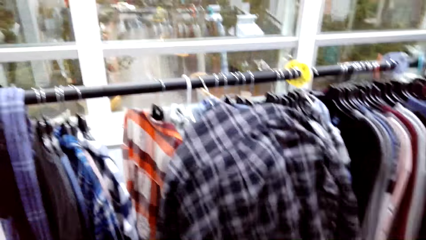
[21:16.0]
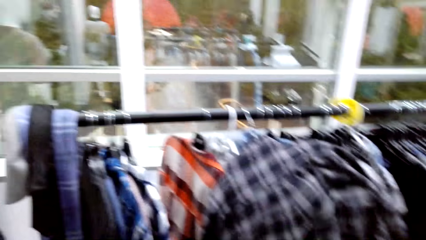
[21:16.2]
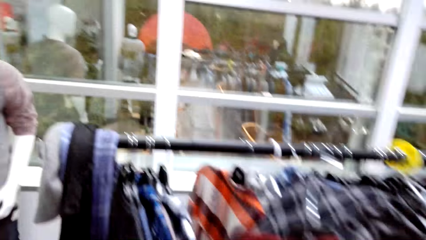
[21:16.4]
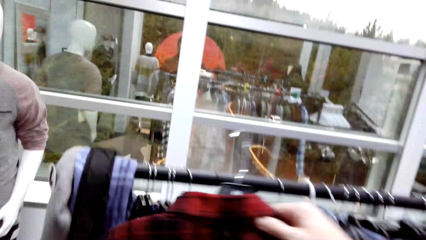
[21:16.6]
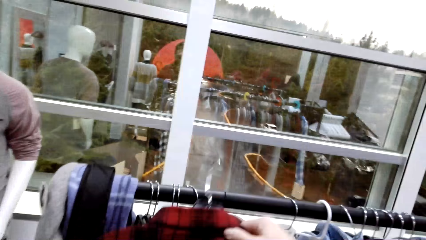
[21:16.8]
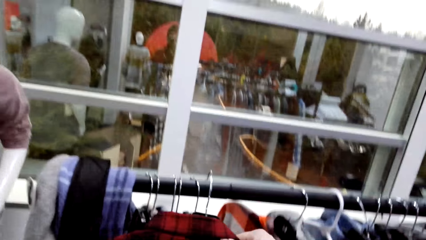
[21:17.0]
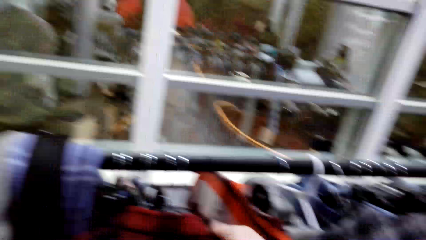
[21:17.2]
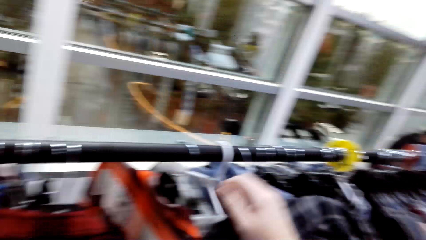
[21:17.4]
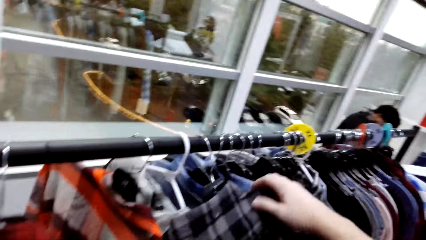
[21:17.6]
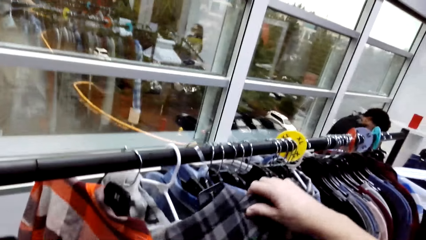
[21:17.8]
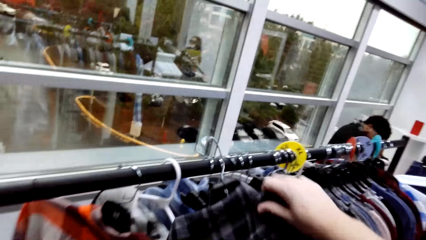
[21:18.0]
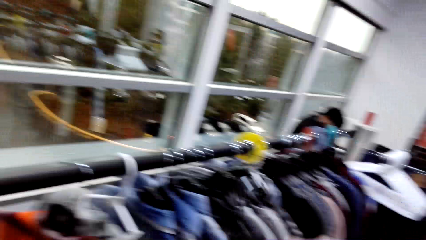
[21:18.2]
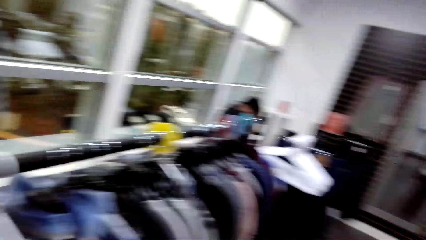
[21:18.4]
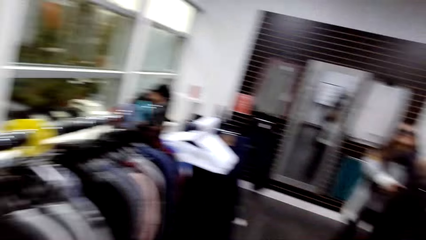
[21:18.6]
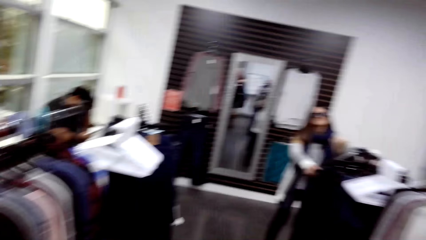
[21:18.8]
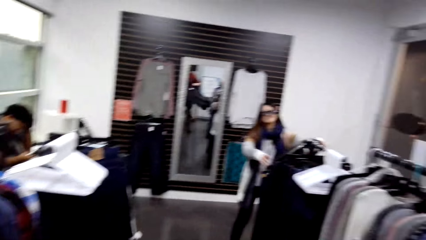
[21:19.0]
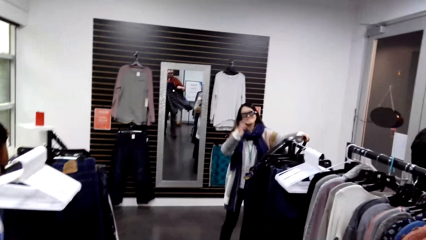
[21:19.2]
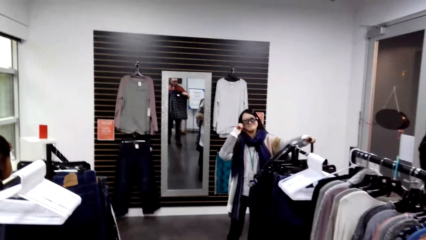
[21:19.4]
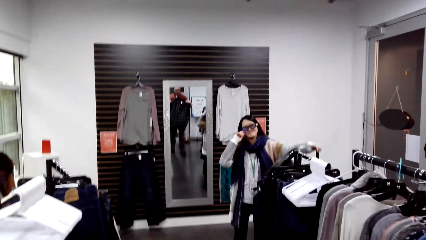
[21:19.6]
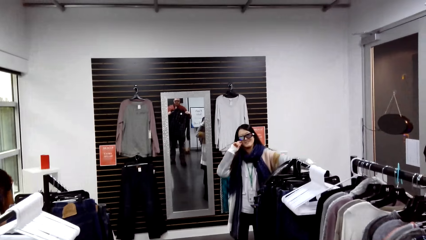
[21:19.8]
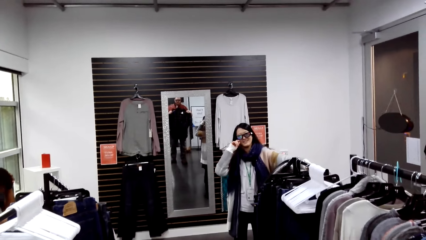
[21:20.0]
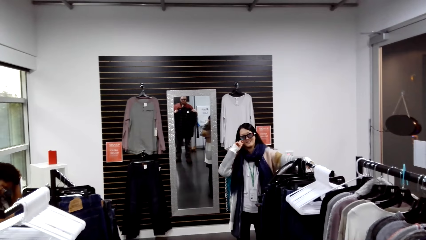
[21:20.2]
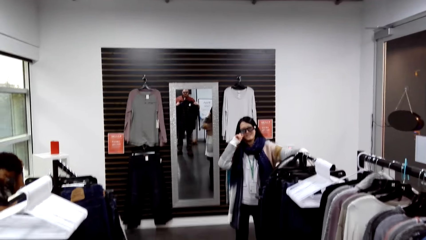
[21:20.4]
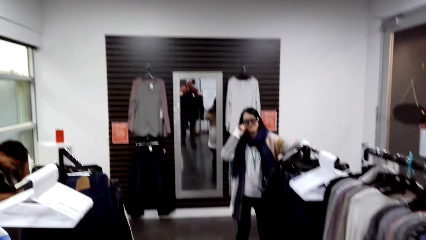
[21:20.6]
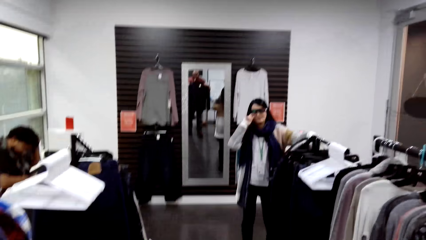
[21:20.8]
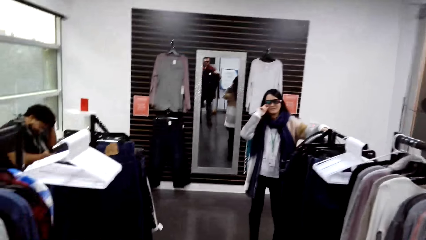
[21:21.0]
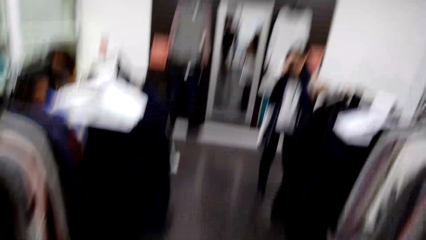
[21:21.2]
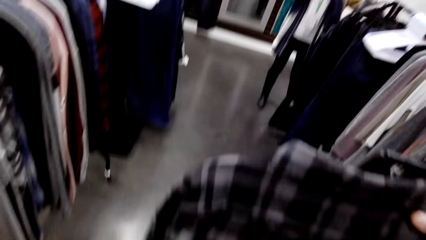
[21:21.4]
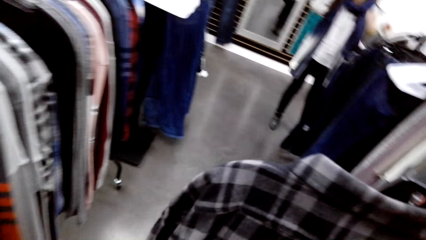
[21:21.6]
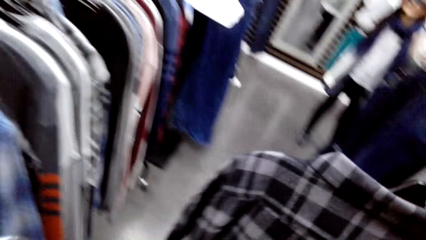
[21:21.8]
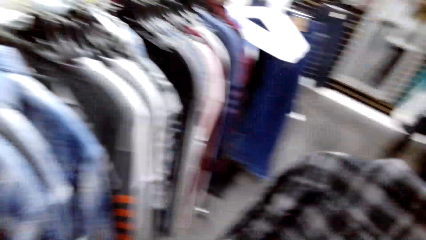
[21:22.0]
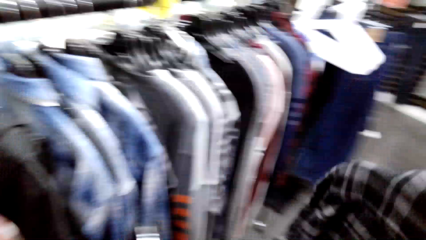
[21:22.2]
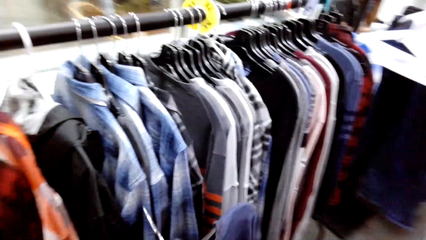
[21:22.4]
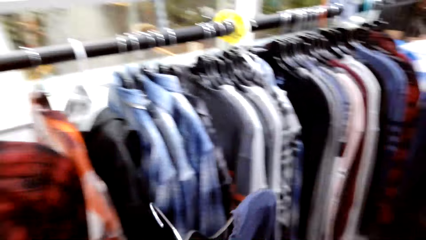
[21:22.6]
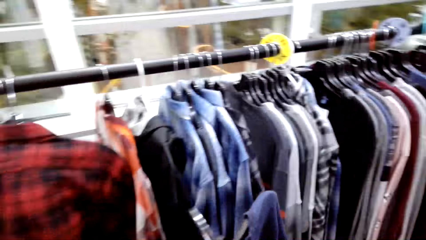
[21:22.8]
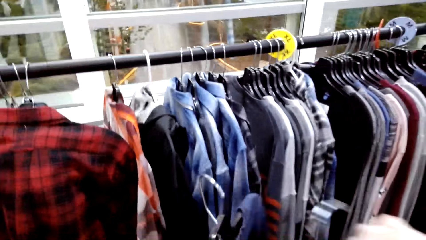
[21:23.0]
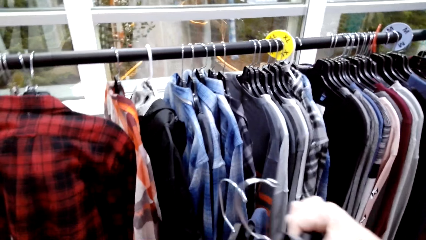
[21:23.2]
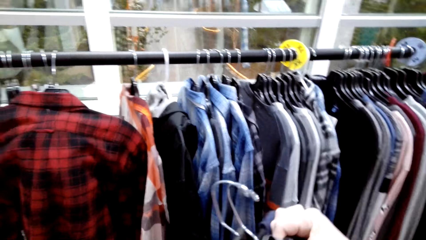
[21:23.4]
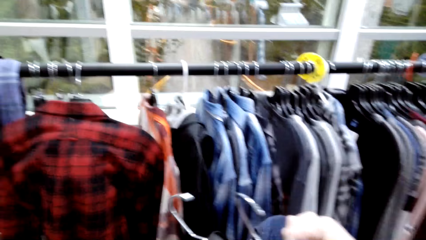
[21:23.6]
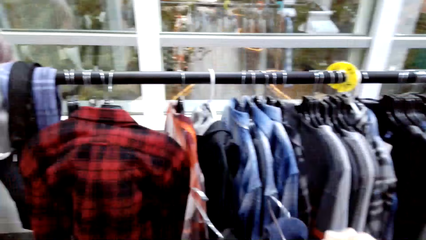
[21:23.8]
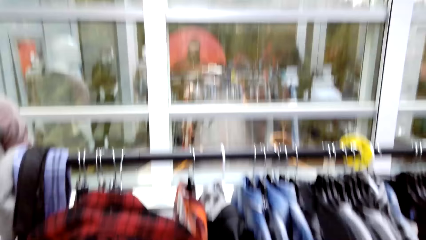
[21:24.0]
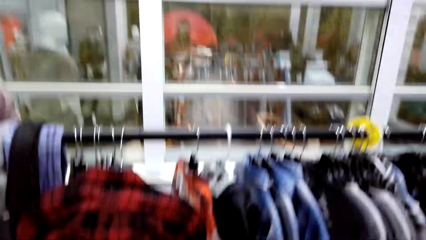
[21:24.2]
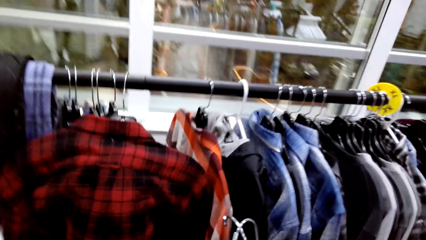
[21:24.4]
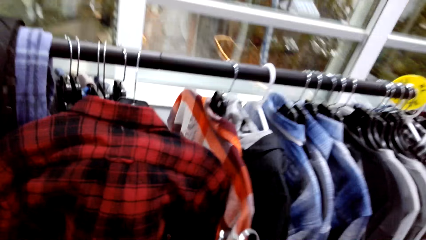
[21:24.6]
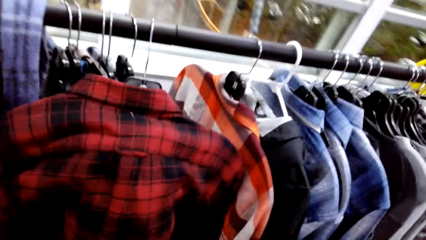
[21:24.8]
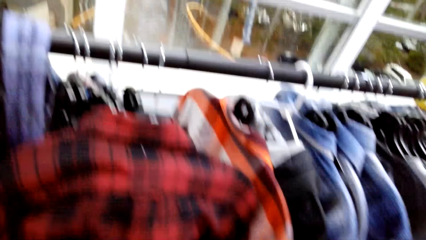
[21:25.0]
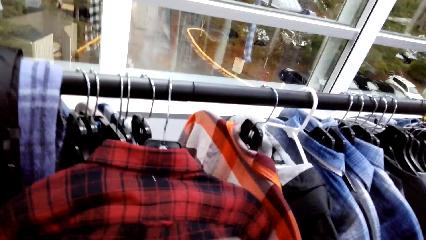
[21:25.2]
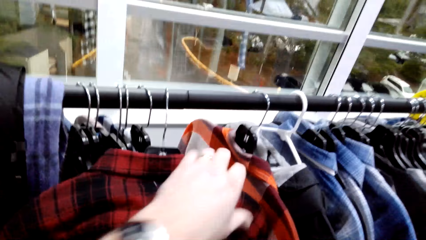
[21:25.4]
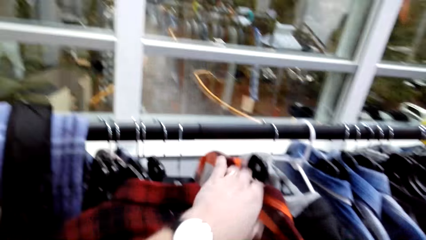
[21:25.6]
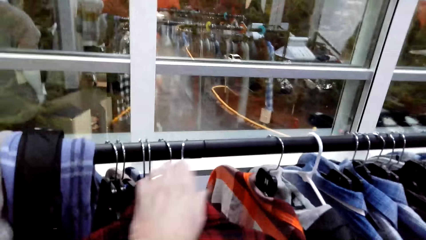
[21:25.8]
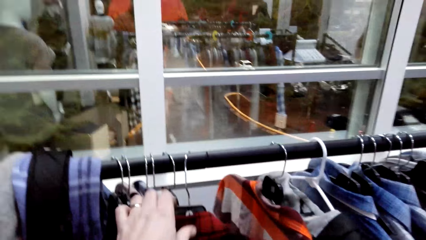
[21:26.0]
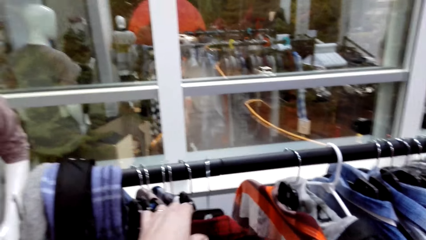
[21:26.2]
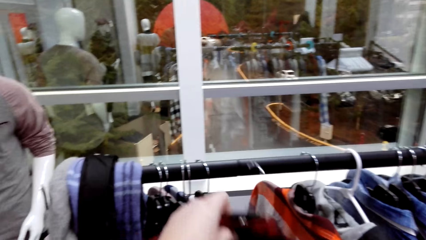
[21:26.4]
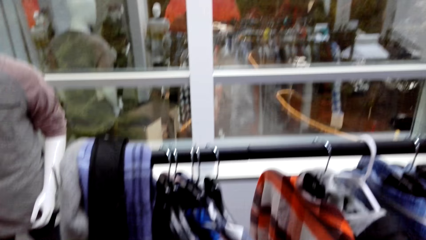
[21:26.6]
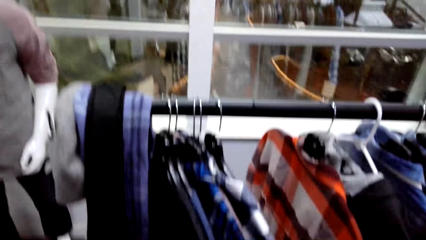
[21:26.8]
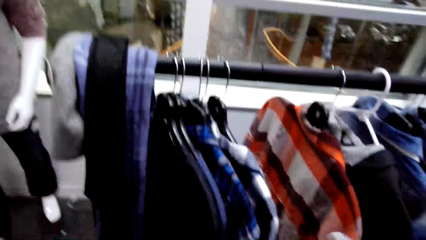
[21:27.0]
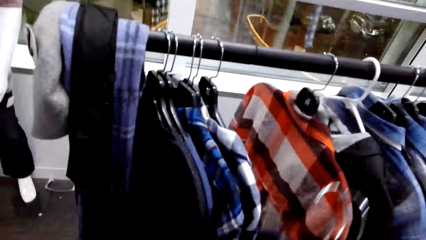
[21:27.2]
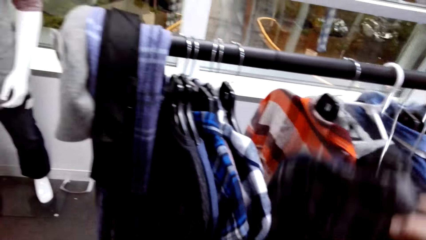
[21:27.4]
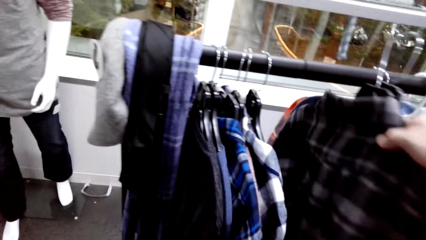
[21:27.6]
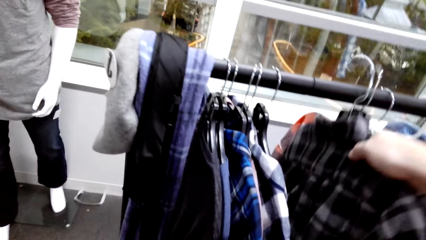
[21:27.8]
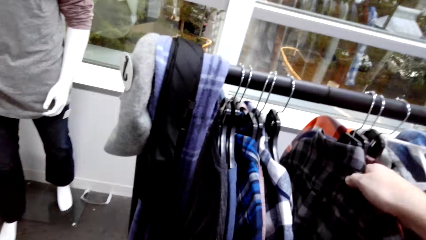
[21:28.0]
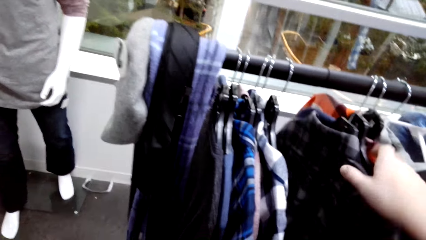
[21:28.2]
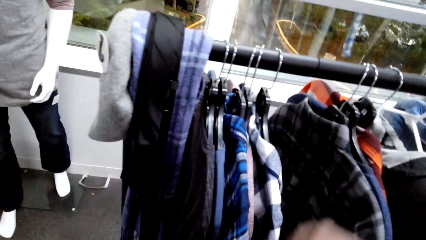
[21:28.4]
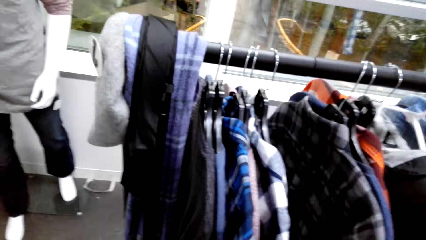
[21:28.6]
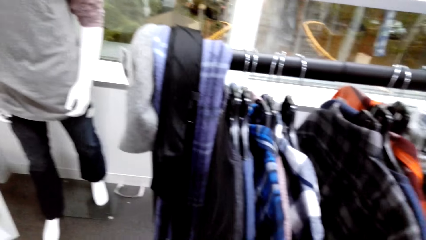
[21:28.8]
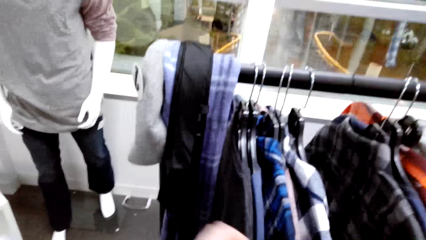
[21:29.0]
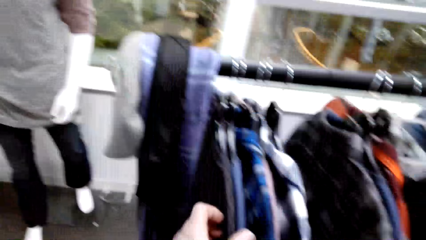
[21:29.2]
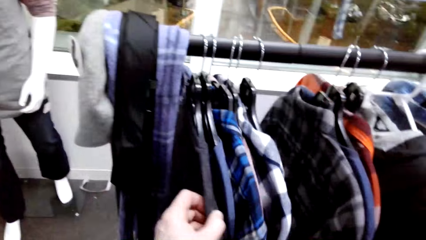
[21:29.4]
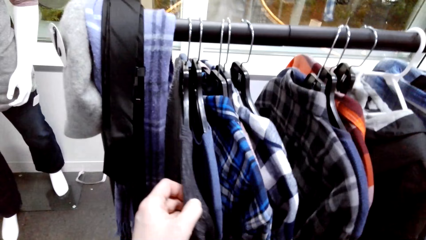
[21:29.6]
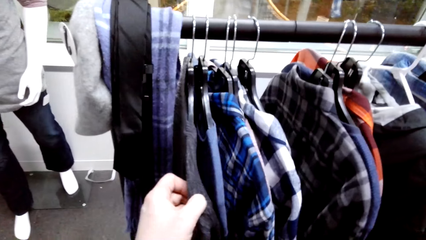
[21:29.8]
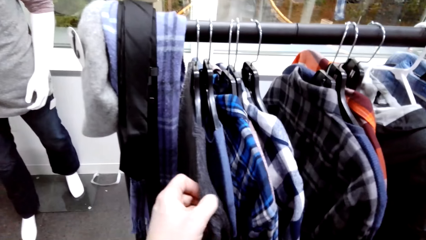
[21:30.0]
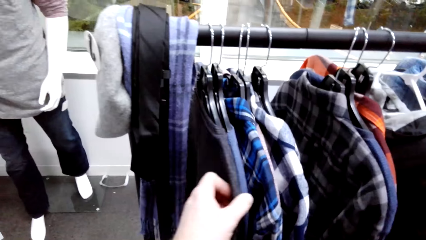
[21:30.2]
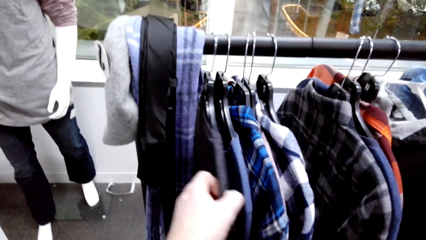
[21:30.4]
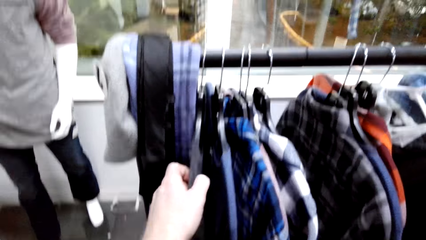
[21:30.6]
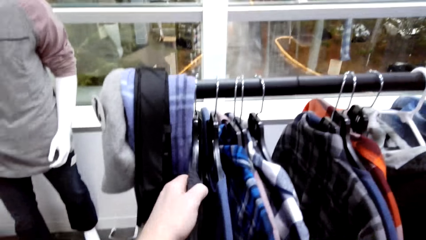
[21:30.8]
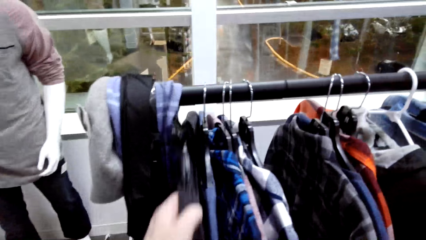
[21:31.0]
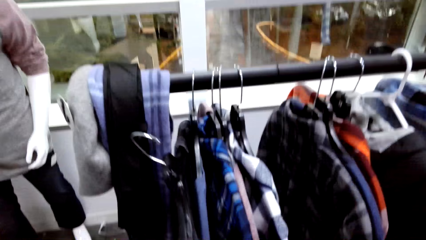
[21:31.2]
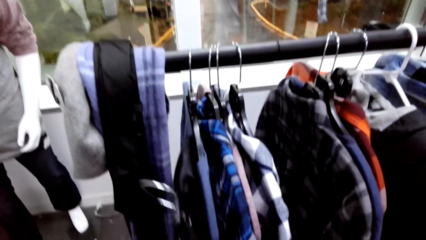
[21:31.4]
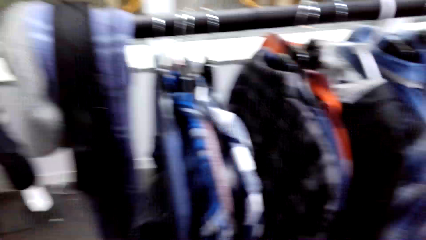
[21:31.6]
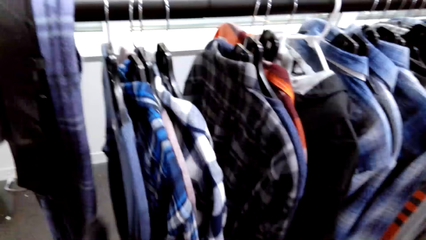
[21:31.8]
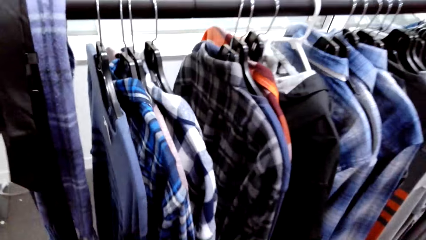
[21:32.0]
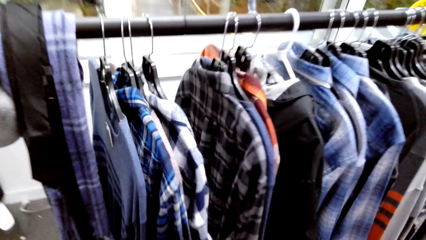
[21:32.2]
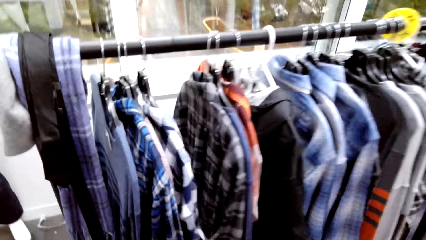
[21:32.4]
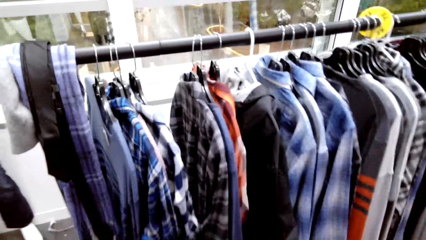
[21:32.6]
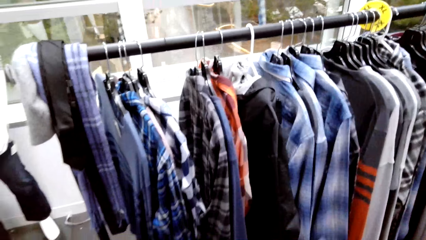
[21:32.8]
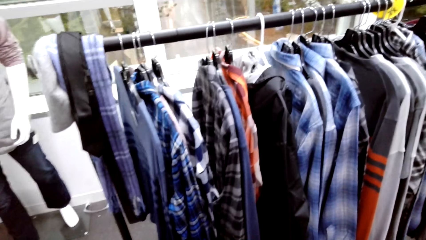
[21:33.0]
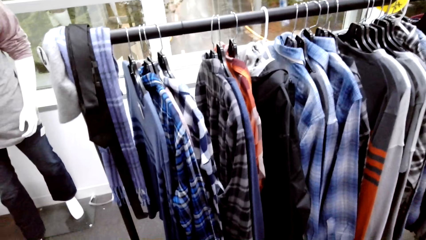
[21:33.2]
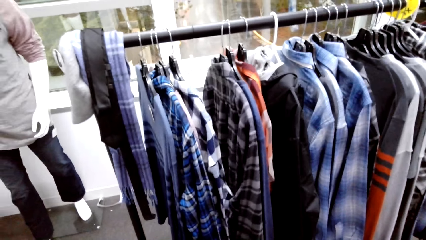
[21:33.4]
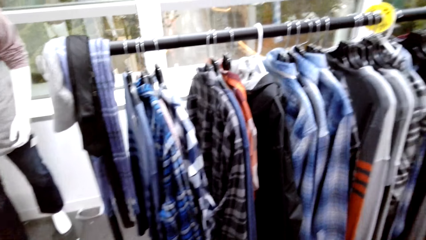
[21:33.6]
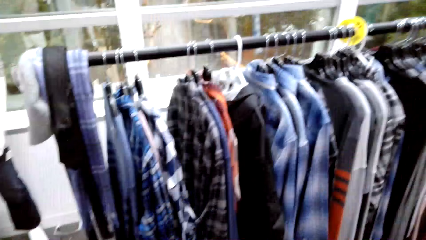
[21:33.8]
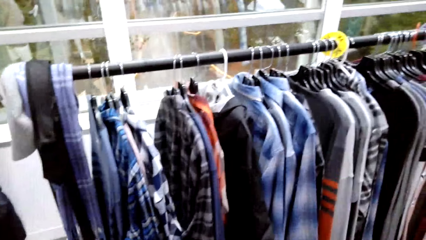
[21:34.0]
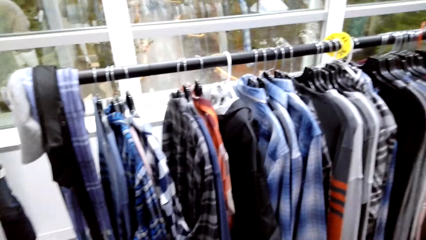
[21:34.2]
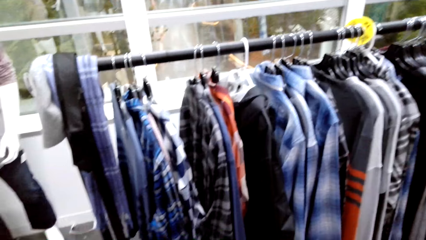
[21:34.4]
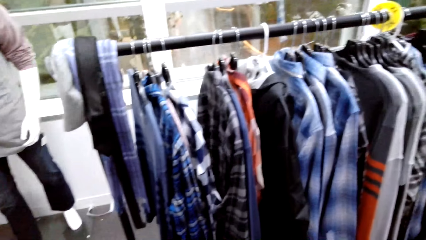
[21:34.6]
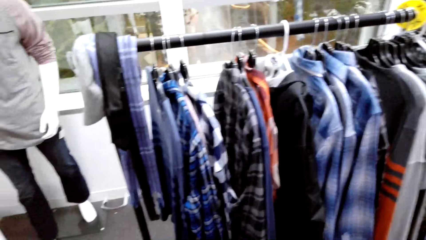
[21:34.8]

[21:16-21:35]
The camera wearer hangs the shirt. They unhang the shirt. A woman touches the face. The camera wearer unhangs the shirt. They unhang the shirt again. They hang the shirt. They unhang the shirt.
